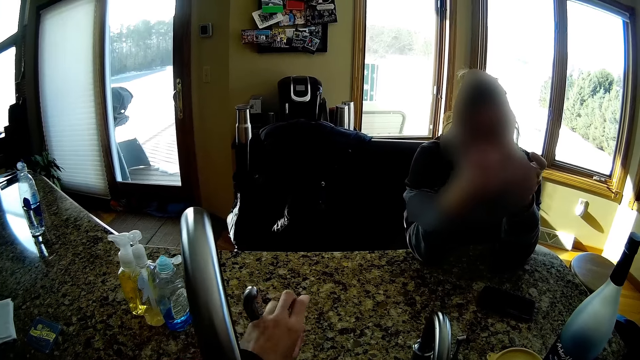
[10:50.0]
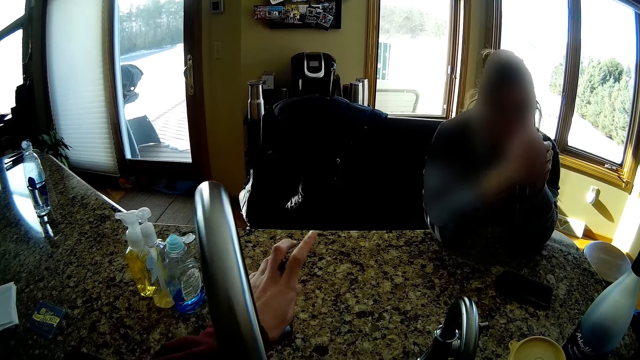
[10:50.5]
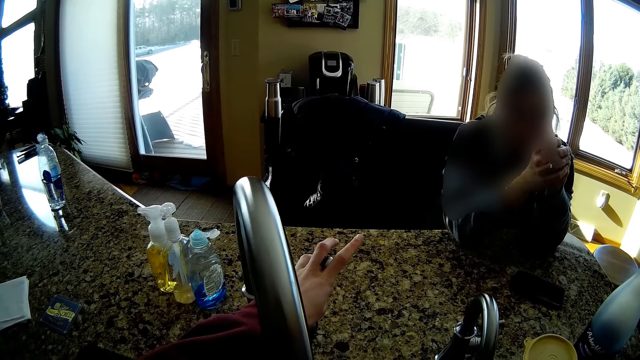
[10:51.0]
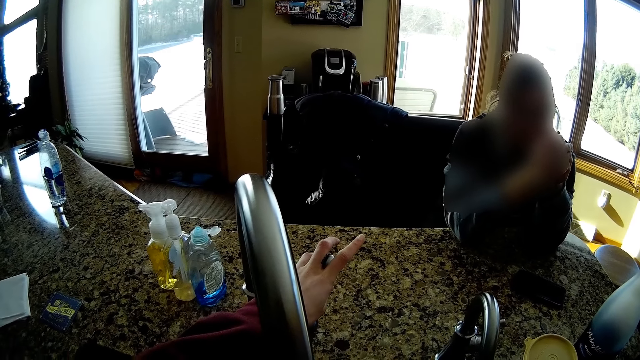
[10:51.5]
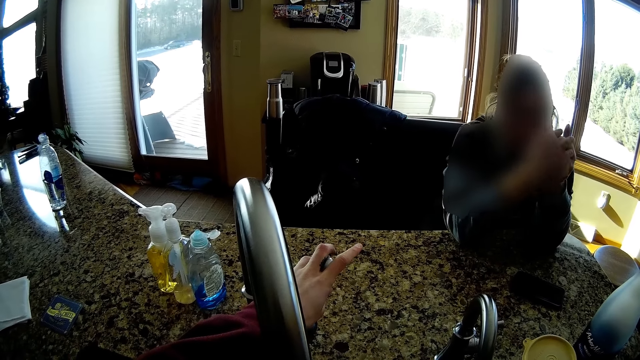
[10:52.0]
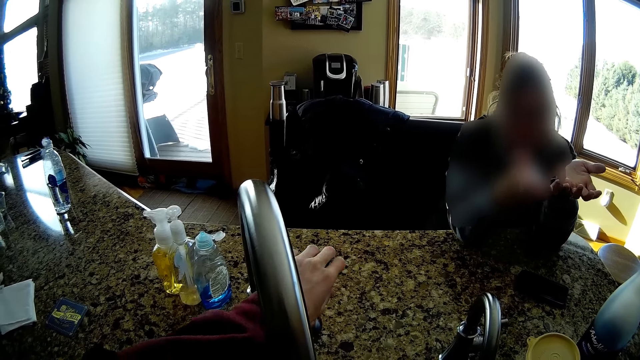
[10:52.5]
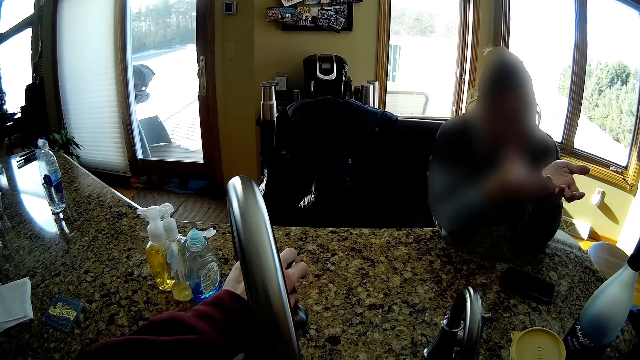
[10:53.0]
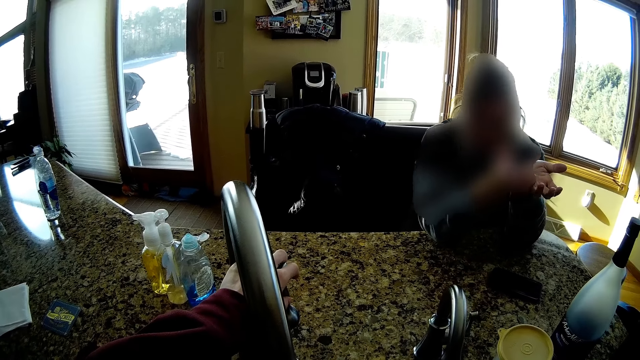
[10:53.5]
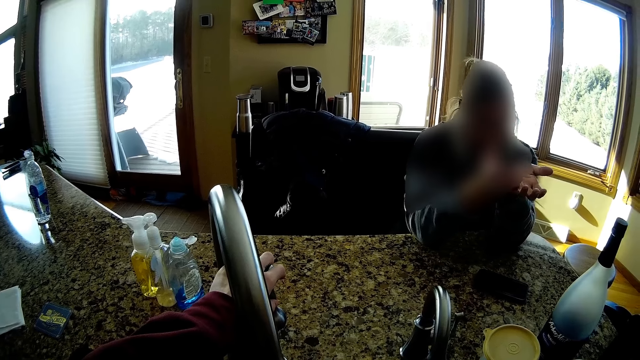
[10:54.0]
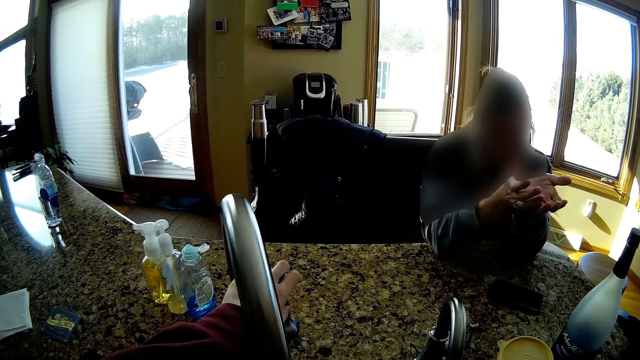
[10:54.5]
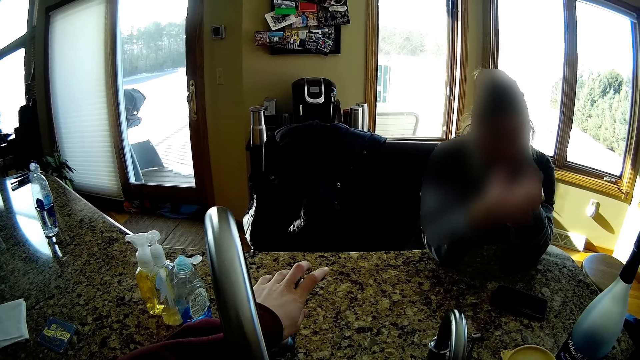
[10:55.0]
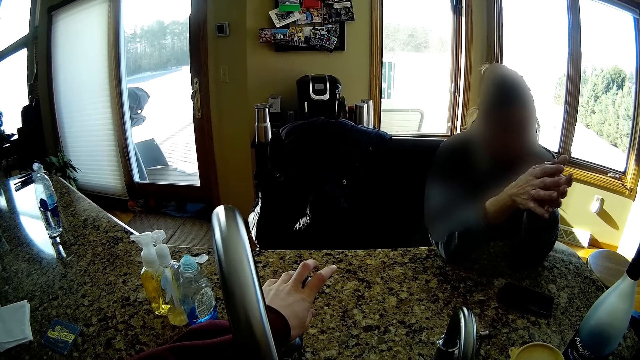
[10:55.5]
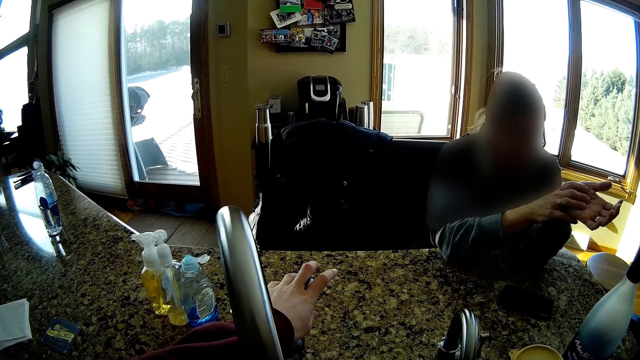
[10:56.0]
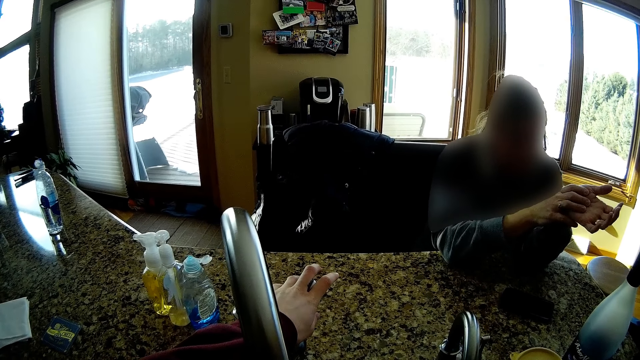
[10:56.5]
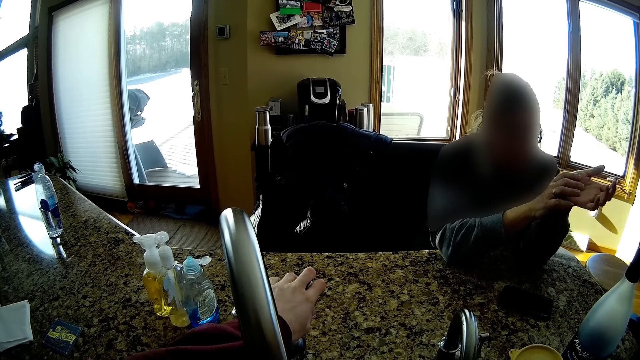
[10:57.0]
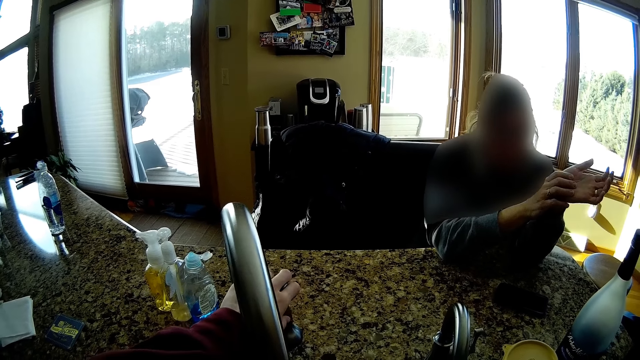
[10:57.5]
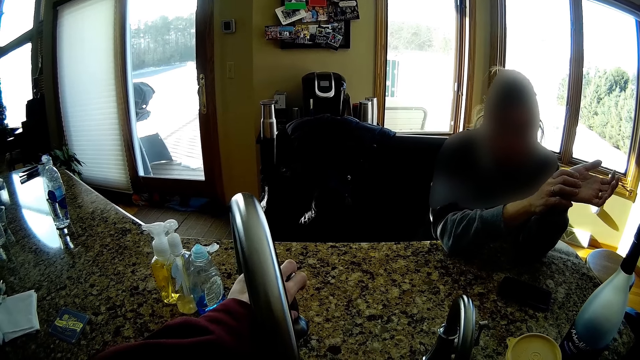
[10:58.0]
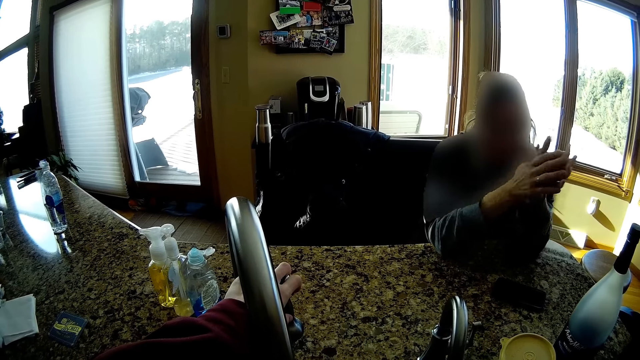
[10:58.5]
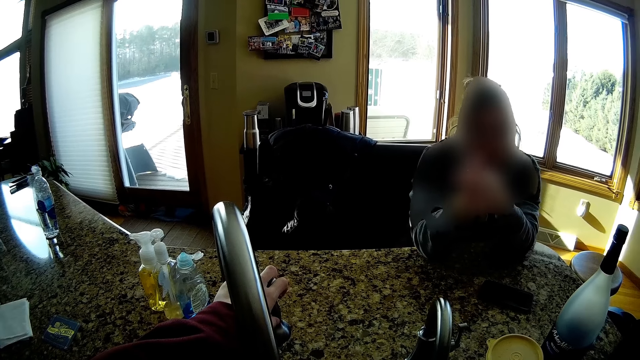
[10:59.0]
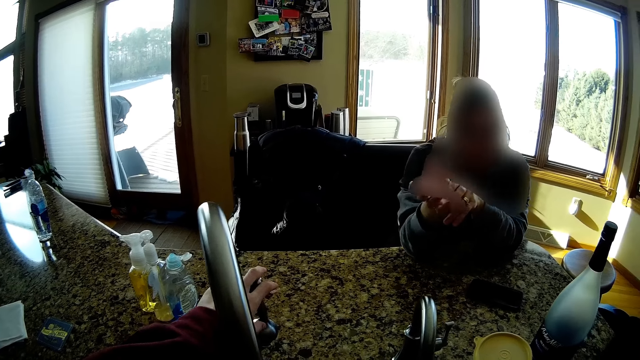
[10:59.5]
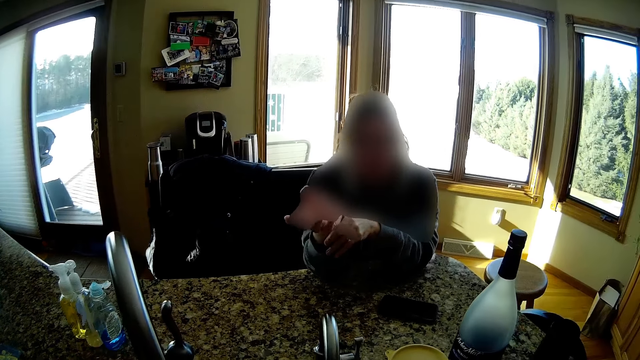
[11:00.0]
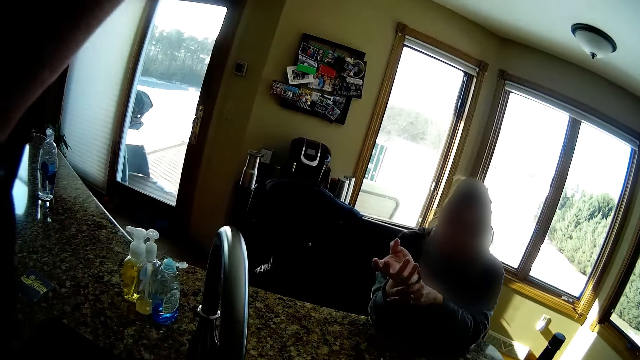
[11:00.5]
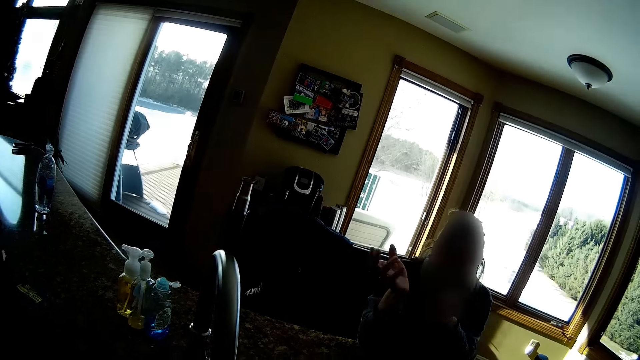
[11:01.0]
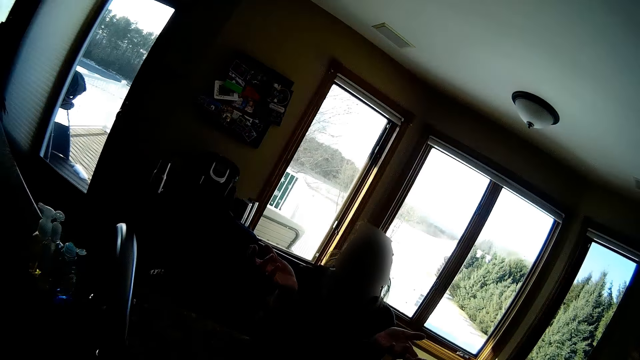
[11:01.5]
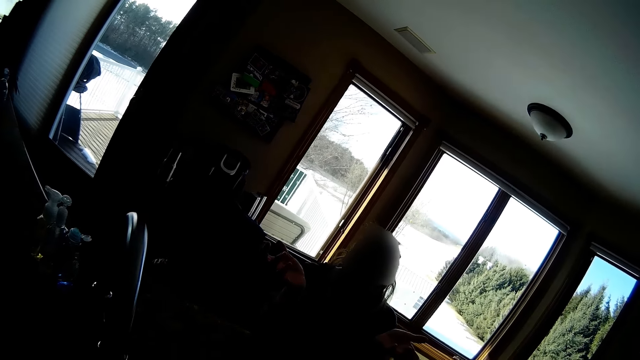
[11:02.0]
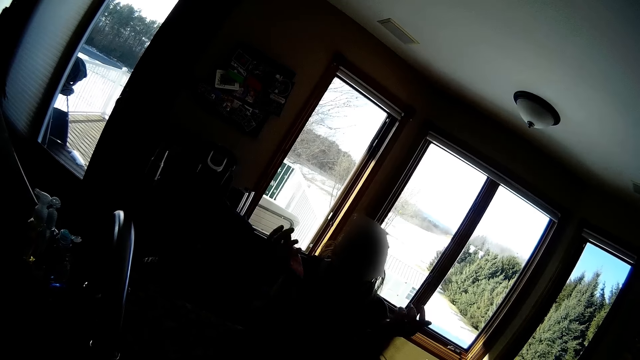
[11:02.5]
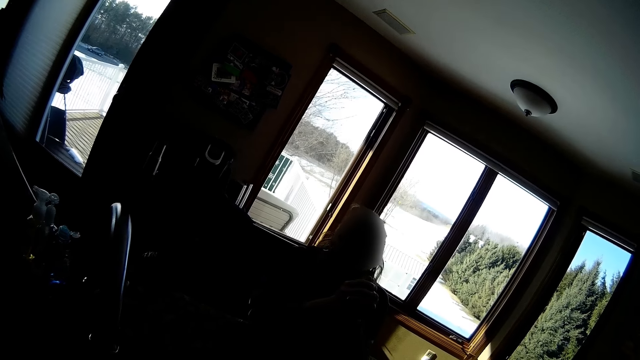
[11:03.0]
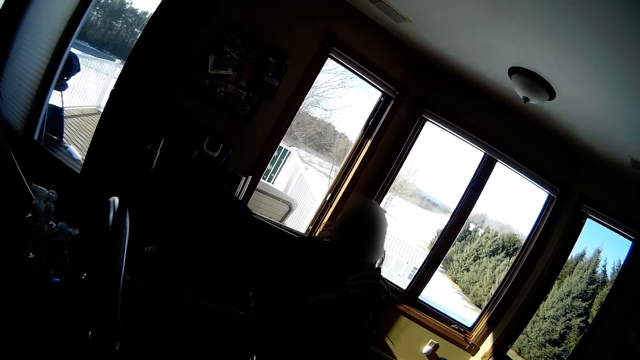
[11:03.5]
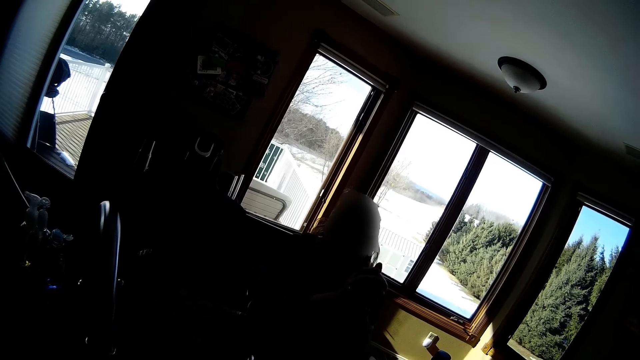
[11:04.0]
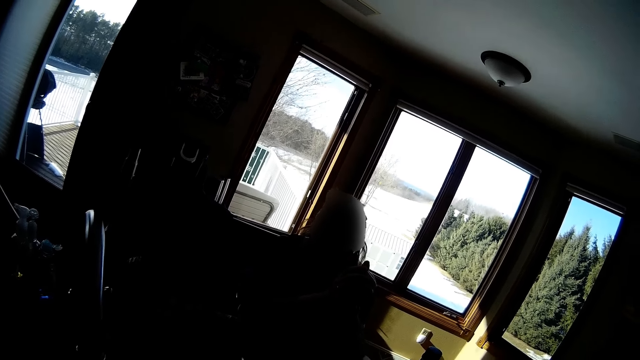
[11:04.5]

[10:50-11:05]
The camera wearer turns on a tap on a kitchen countertop with her left hand. She holds the tap. A person moves his hands. The camera wearer turns off the tap on the kitchen countertop with her left hand. She turns on the tap on the kitchen countertop with her left hand. She turns off the tap on the kitchen countertop with her left hand. She raises the hand. The person moves his hands.

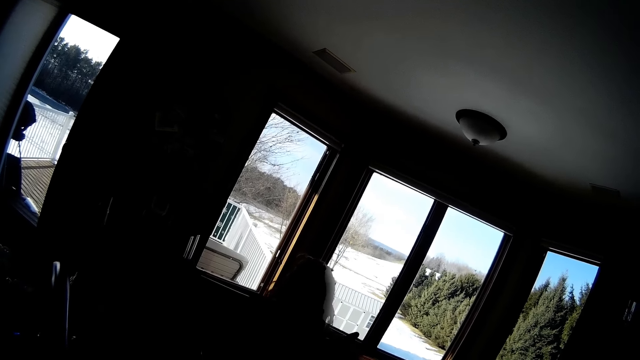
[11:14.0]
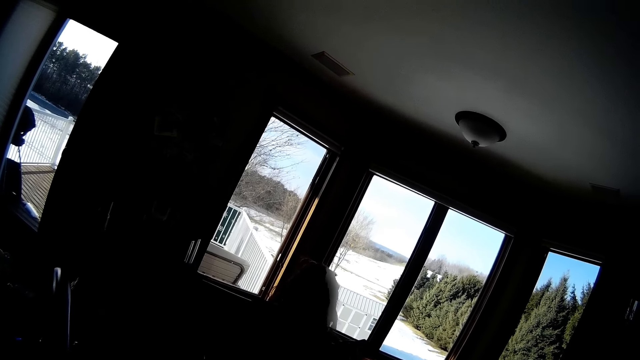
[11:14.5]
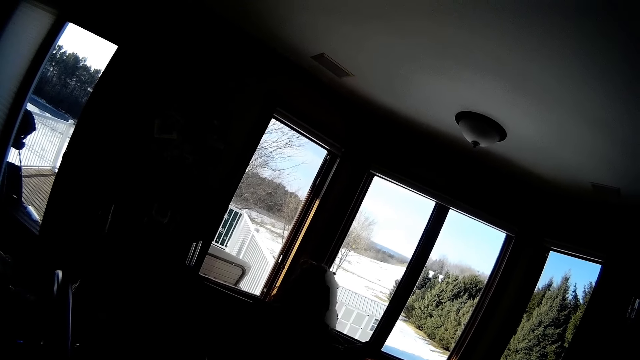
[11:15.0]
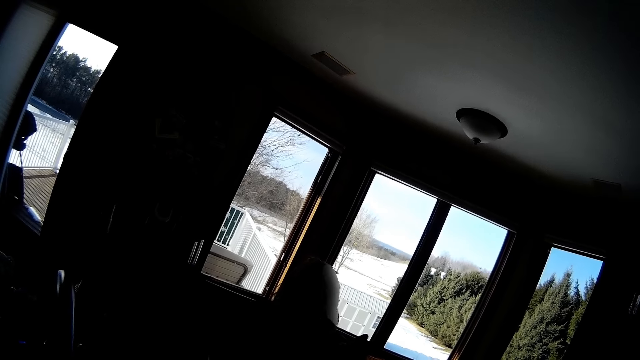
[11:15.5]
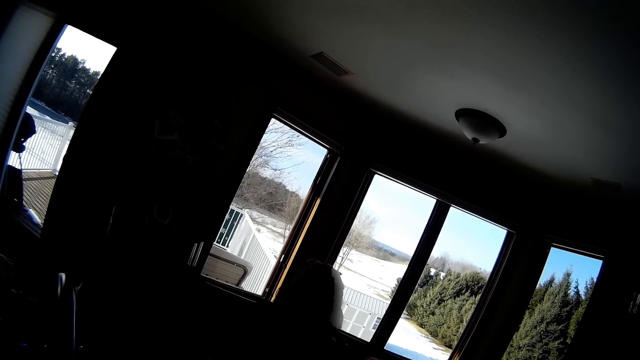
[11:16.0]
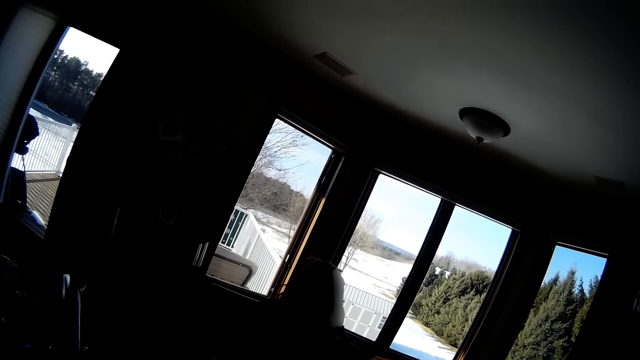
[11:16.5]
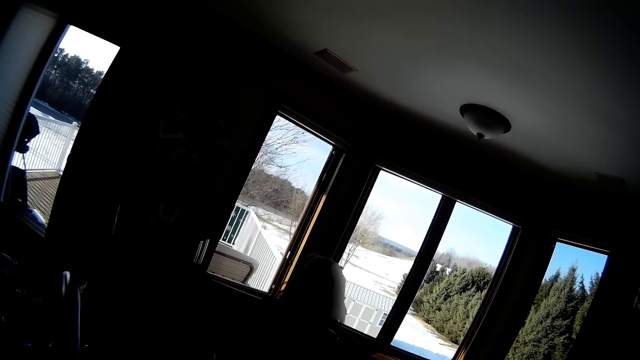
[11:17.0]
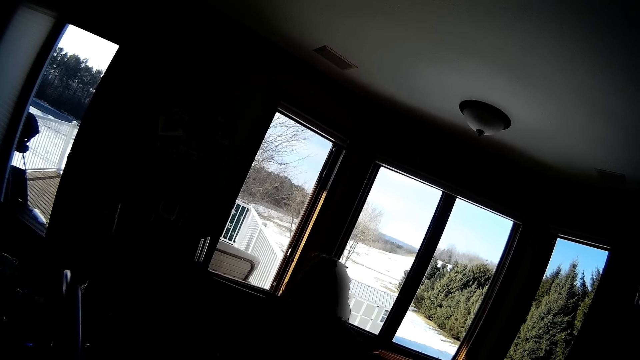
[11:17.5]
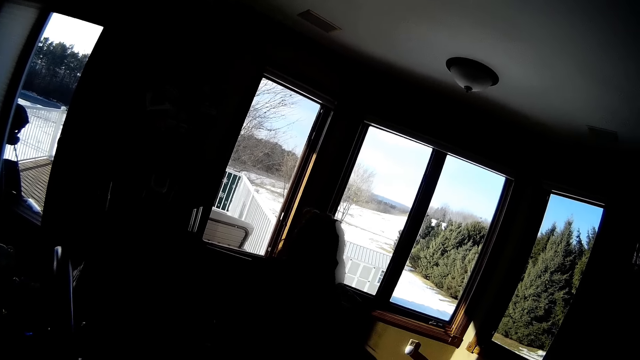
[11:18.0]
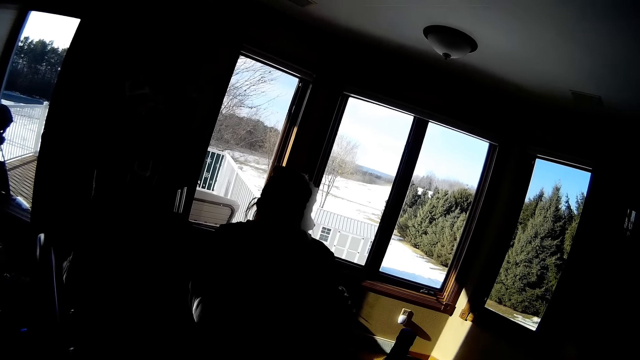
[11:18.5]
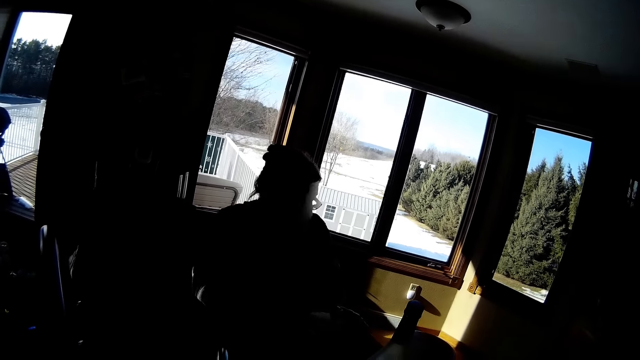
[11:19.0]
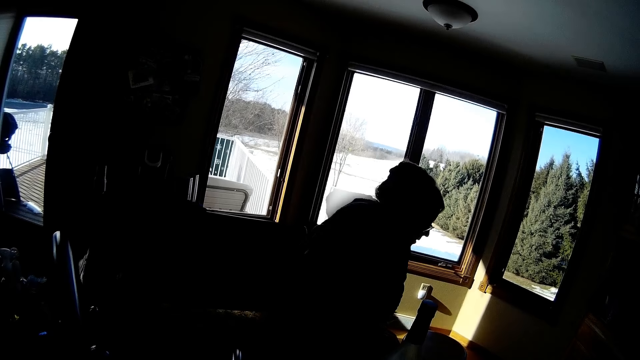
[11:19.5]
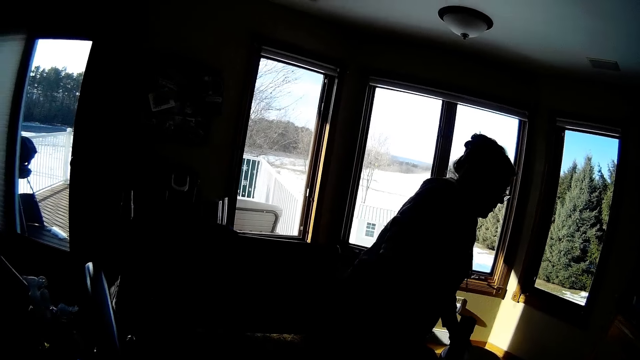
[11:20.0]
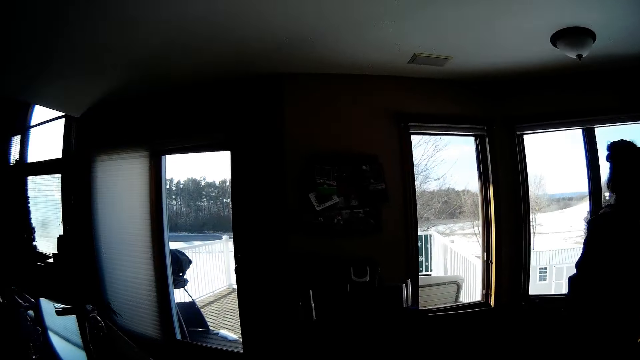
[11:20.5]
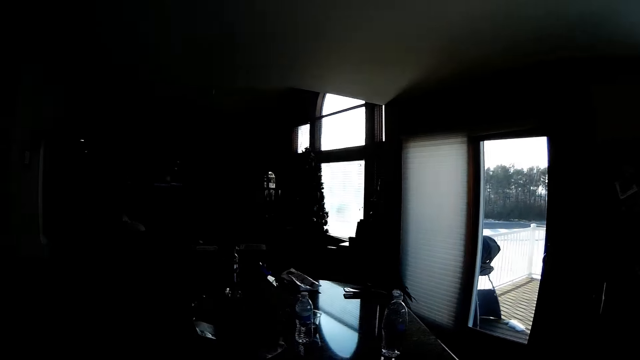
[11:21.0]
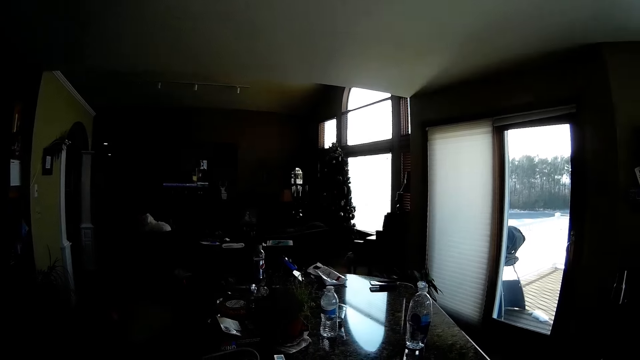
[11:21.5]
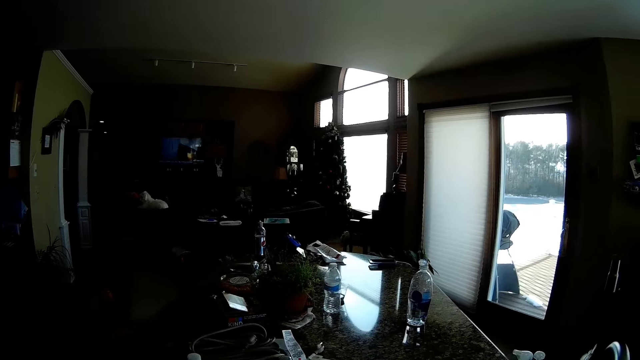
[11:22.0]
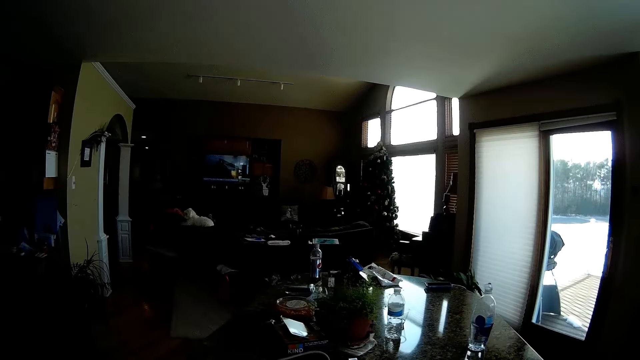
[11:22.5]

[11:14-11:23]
The camera wearer stands up from the chair. A woman walks away from the kitchen countertop. The camera wearer looks around the house.
